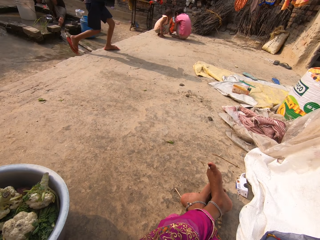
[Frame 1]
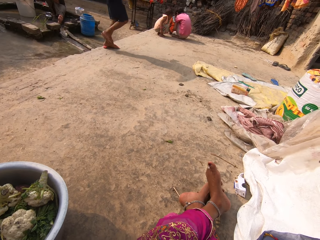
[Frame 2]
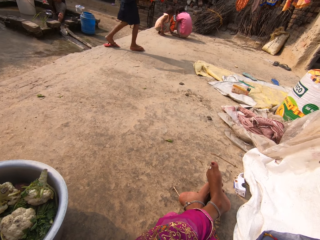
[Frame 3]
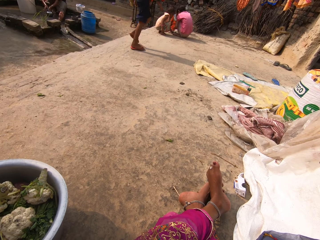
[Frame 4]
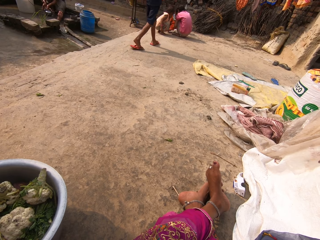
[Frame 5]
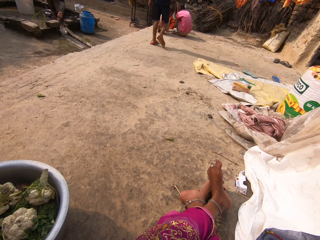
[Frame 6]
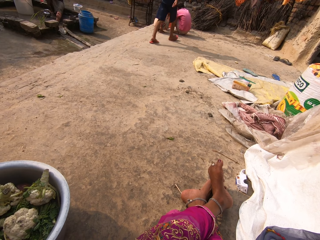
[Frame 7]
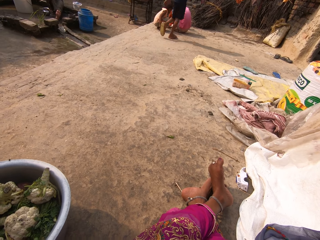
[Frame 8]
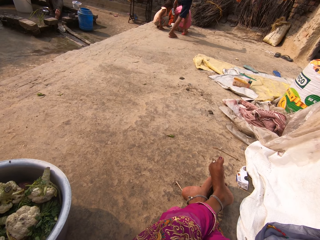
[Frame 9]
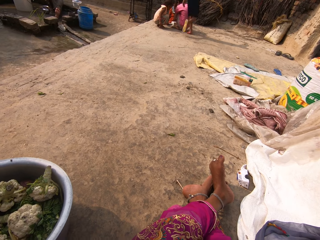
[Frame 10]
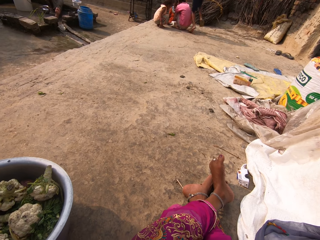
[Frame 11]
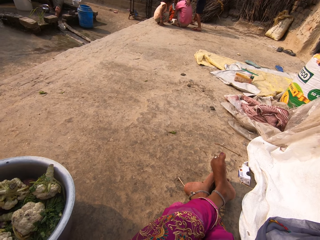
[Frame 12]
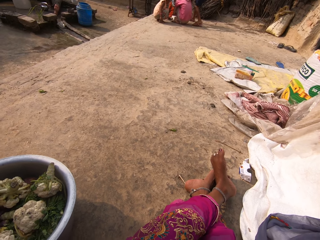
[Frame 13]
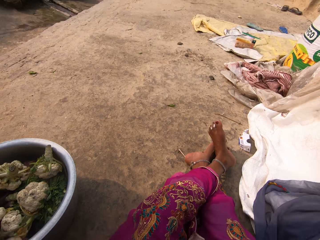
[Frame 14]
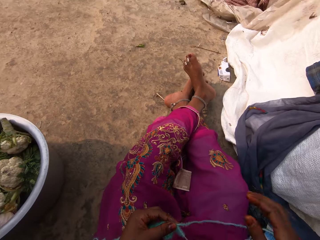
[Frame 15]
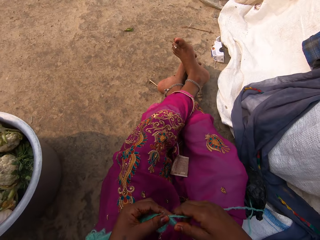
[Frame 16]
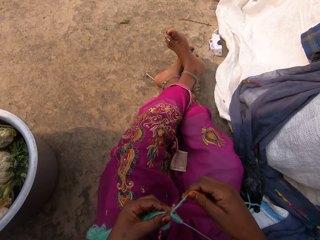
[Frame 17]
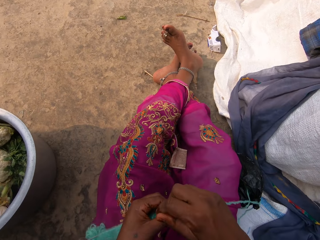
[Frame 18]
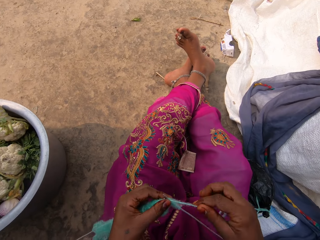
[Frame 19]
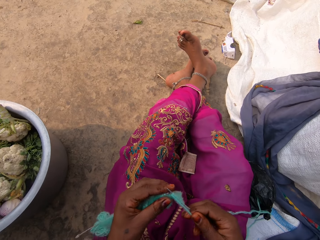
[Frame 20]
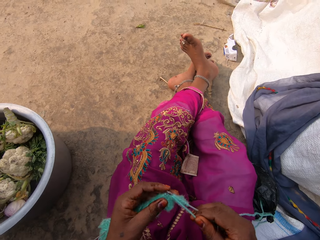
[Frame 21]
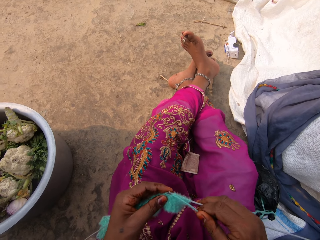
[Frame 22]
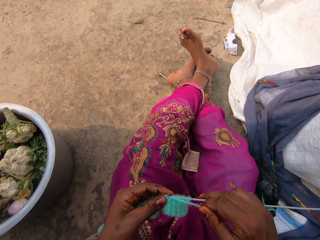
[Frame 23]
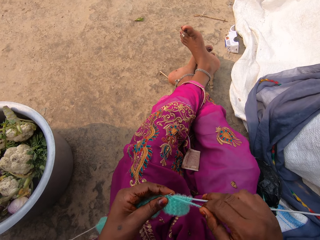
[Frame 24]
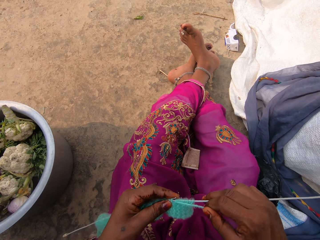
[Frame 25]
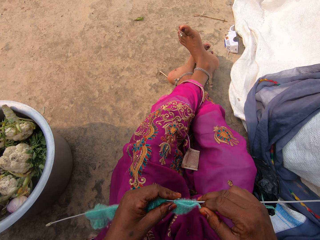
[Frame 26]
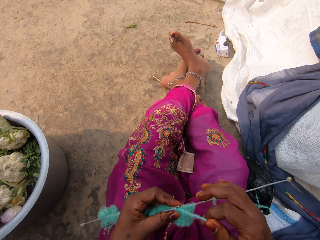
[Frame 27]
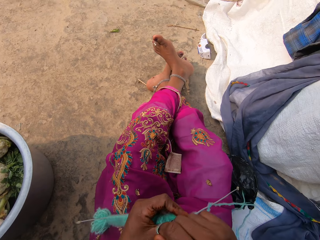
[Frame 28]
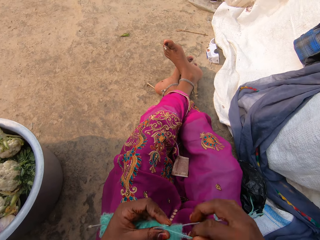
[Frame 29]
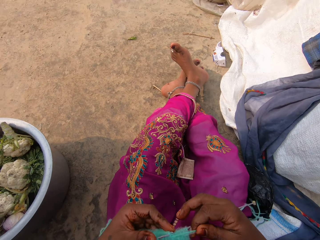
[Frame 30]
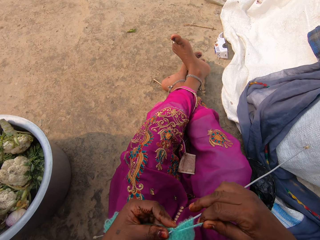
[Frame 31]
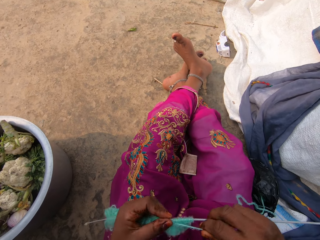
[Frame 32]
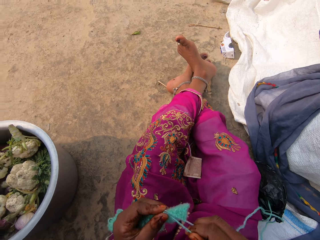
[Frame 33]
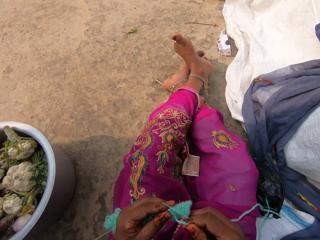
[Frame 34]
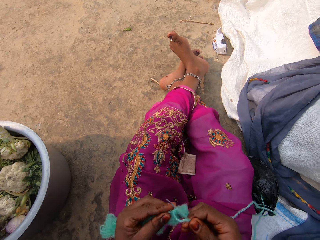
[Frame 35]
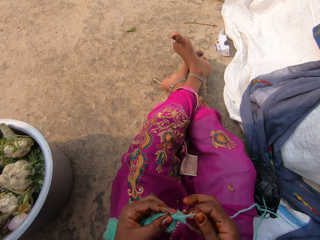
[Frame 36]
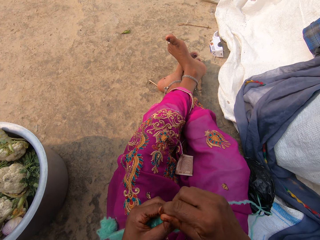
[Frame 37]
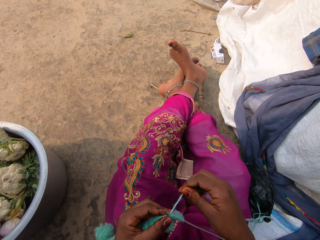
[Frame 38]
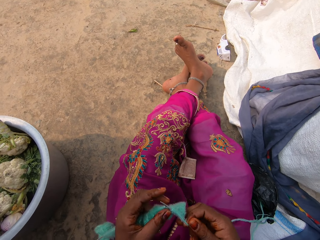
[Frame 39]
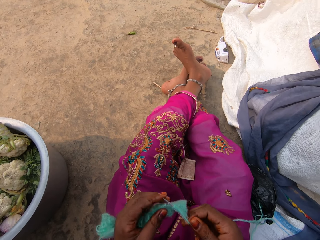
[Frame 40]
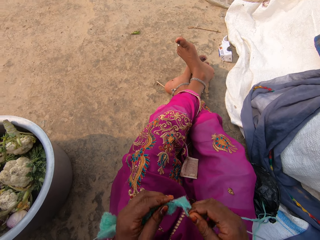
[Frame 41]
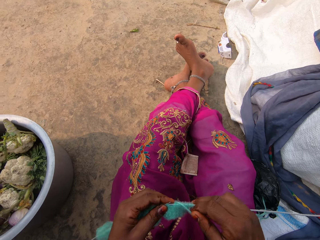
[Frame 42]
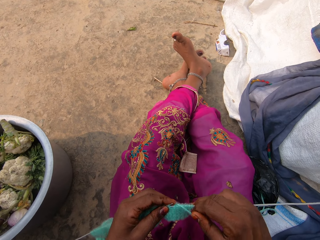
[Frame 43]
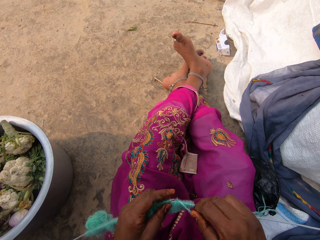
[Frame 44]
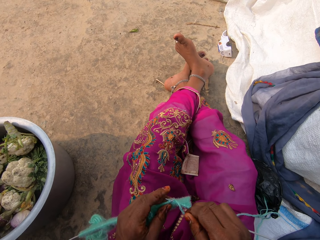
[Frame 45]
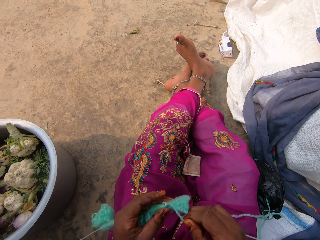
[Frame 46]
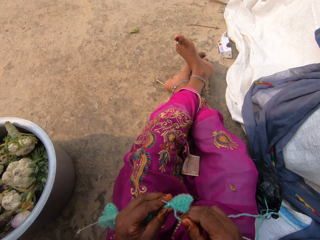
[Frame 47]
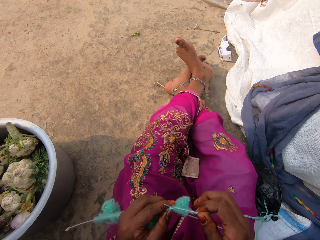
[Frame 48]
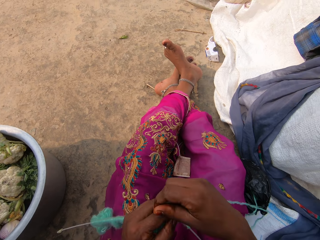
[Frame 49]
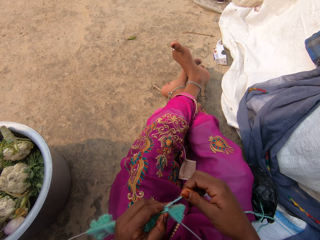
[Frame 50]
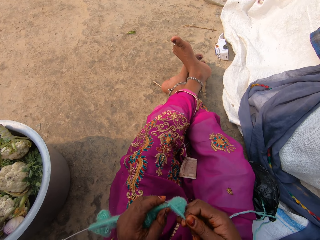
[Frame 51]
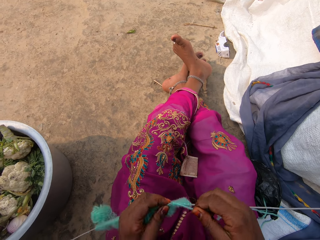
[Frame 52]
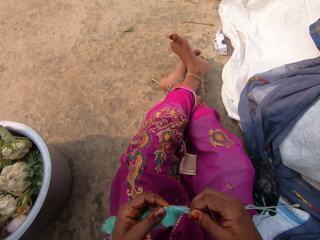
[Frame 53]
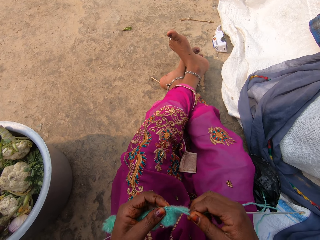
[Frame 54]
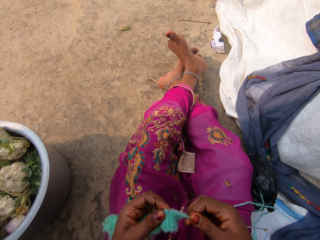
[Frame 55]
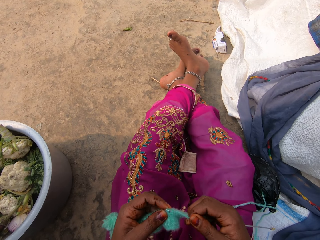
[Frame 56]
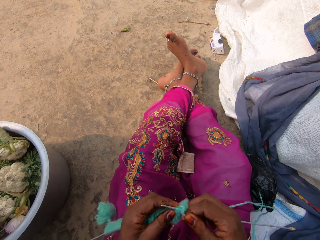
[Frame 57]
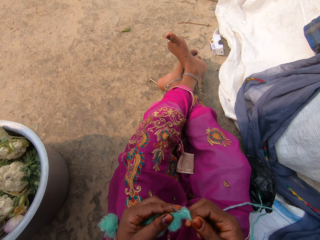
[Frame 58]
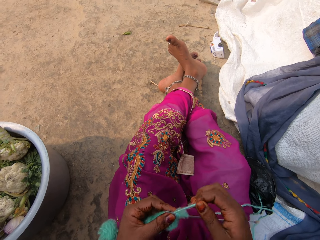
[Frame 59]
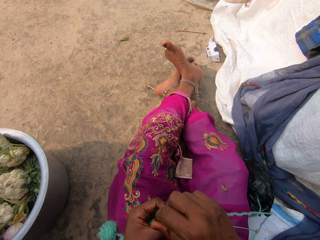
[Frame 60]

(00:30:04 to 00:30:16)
The camera wearer holds the thread. They knit the fabric.

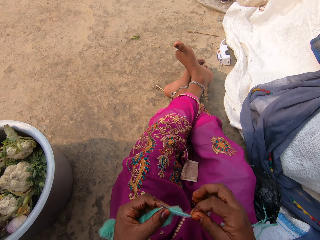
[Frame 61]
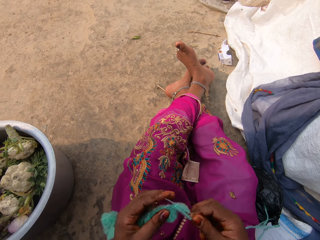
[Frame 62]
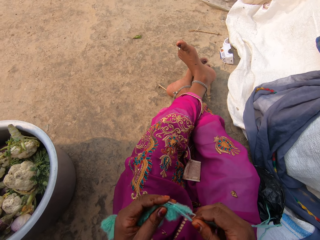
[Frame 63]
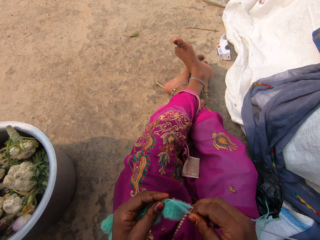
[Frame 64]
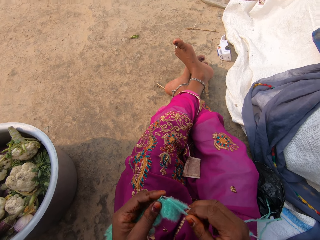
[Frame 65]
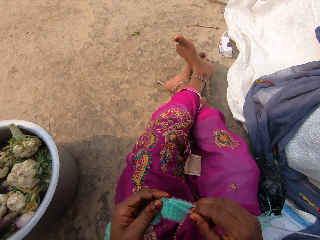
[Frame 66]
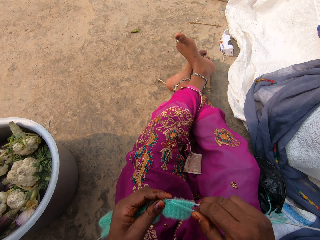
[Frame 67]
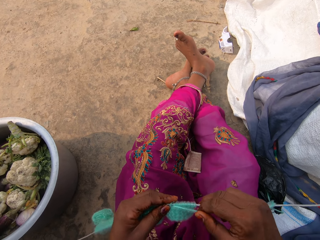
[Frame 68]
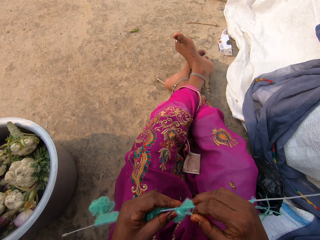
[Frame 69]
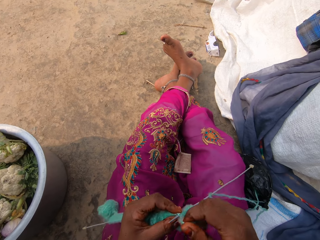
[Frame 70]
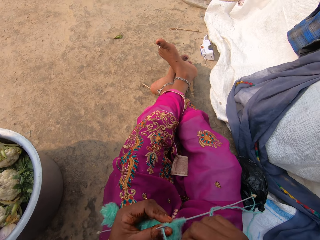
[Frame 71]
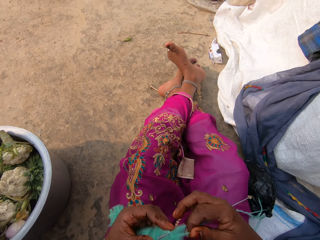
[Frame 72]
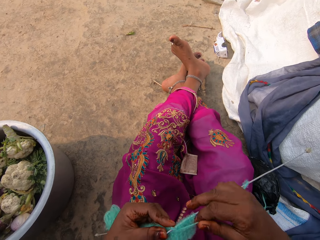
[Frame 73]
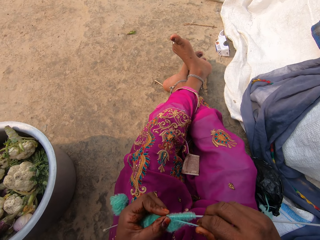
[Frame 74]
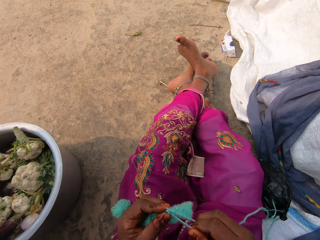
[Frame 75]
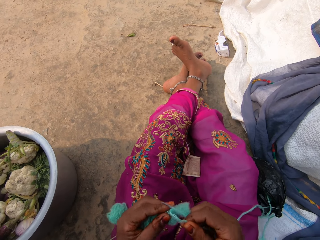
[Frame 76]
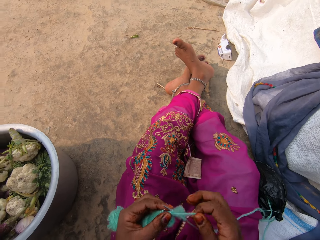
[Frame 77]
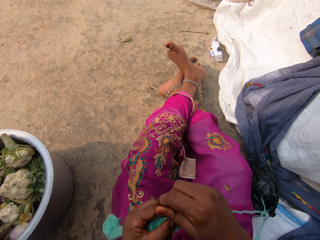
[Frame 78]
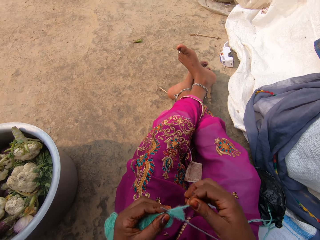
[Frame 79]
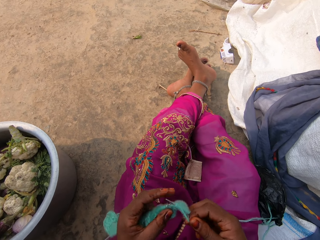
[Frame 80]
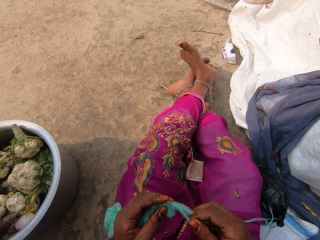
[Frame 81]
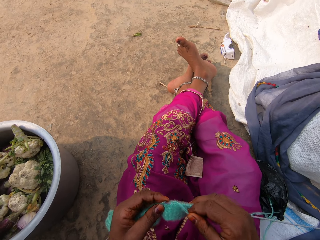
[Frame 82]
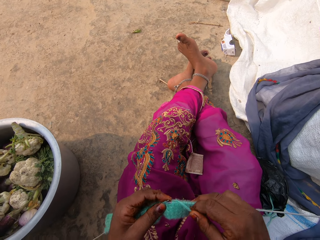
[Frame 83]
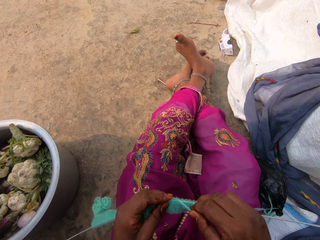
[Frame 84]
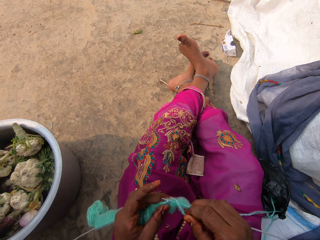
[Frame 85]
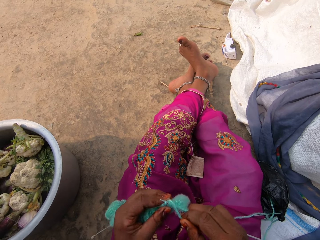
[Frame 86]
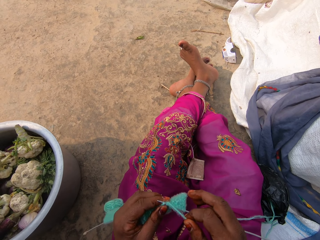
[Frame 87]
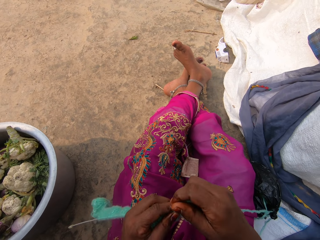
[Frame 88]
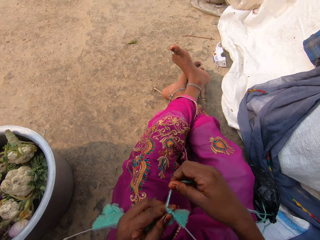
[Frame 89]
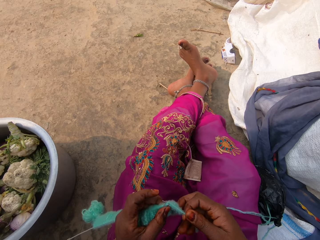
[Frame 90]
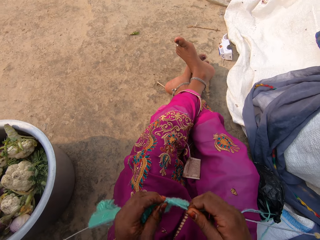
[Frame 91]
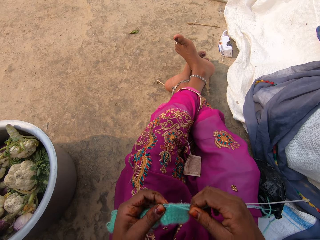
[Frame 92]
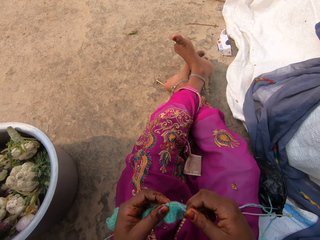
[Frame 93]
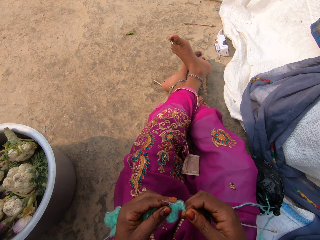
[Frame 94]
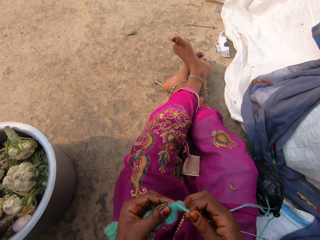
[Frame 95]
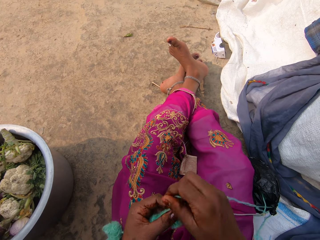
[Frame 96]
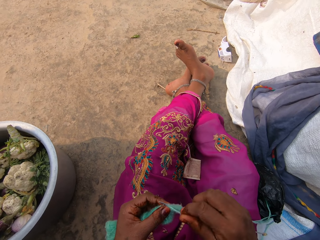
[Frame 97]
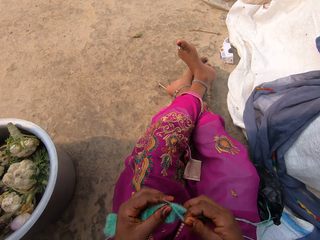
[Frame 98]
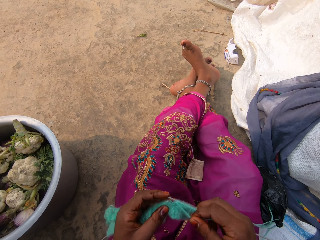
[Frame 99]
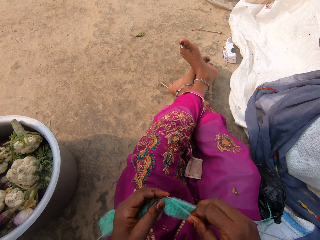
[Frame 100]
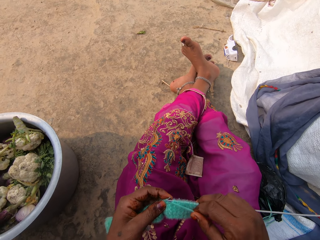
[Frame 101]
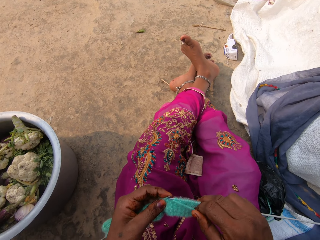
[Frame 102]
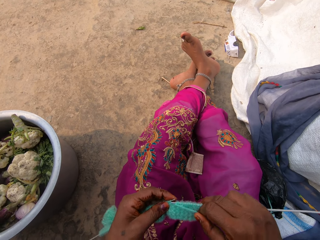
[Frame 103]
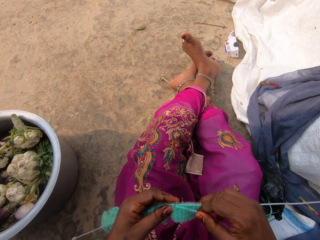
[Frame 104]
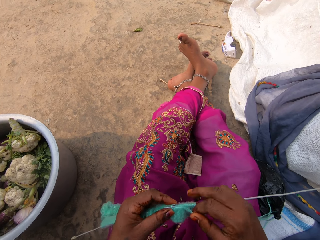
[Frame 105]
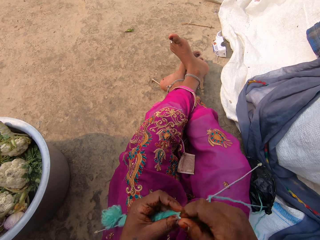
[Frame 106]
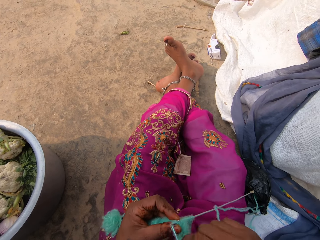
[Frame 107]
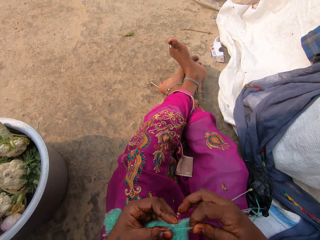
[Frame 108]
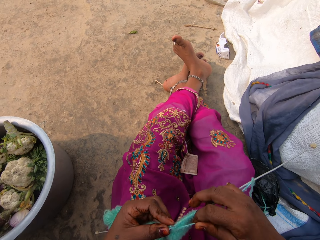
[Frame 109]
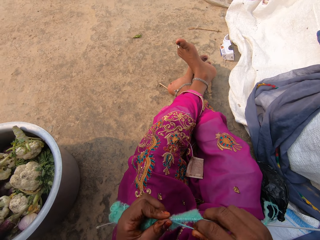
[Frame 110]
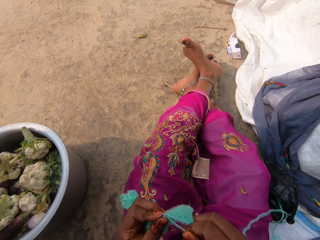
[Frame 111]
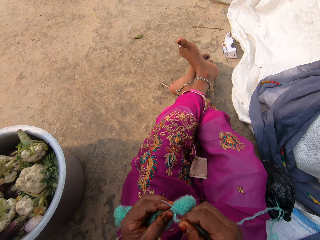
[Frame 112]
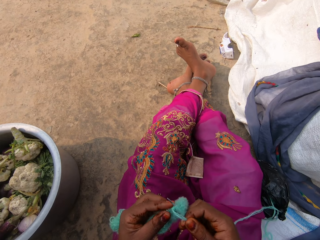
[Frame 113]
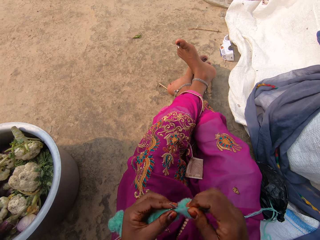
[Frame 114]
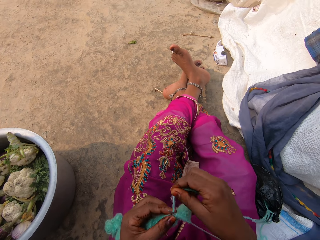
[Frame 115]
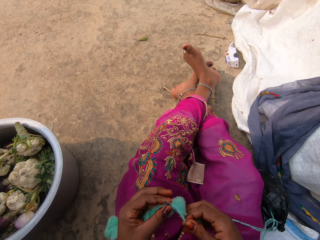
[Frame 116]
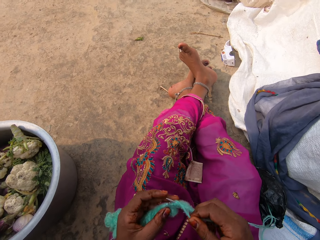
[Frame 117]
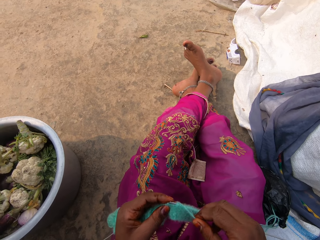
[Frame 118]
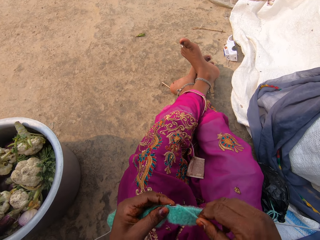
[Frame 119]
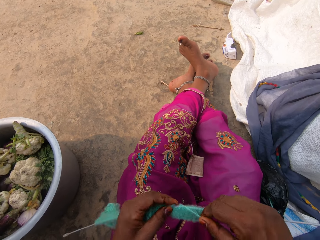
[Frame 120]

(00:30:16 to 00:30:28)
The camera wearer holds the knitting needle. She holds the thread with her right hand.
